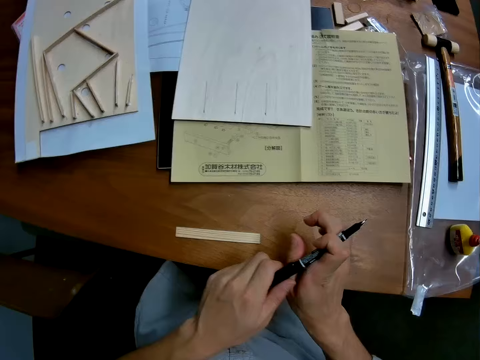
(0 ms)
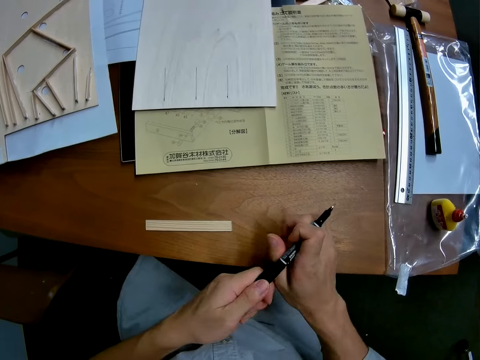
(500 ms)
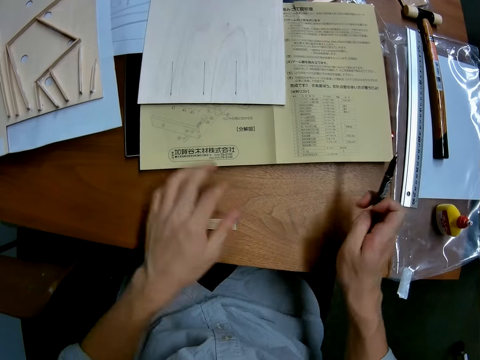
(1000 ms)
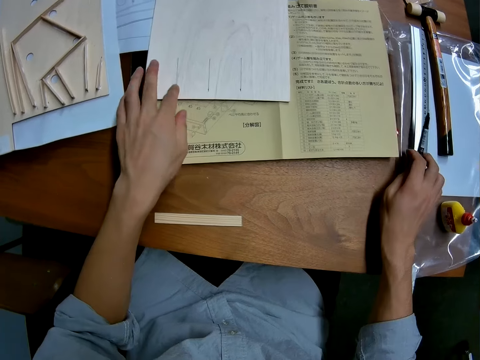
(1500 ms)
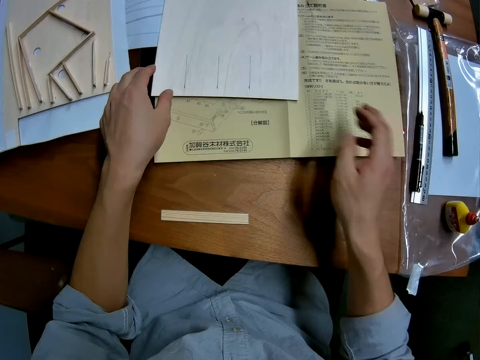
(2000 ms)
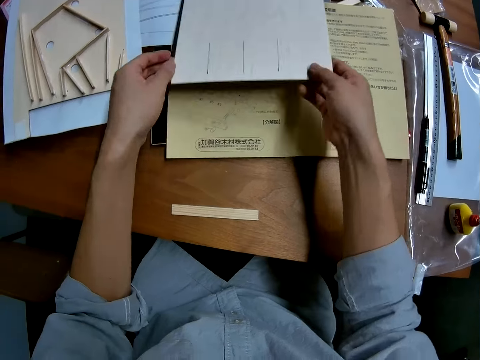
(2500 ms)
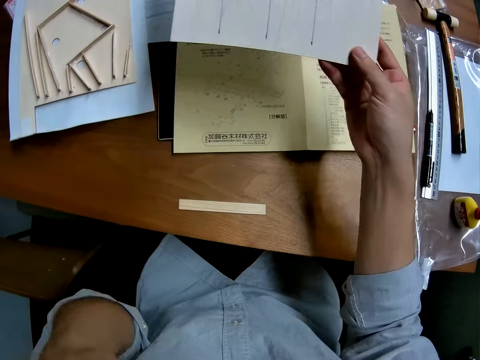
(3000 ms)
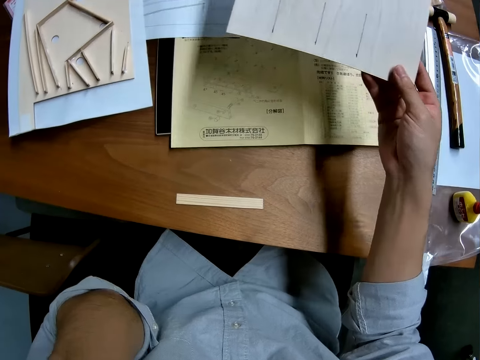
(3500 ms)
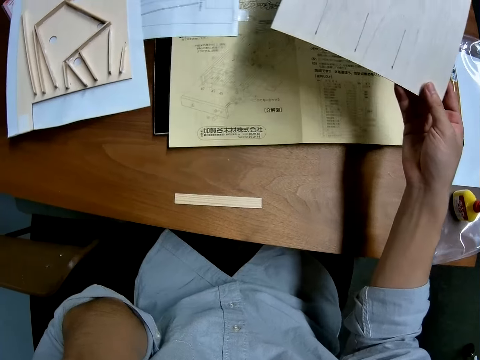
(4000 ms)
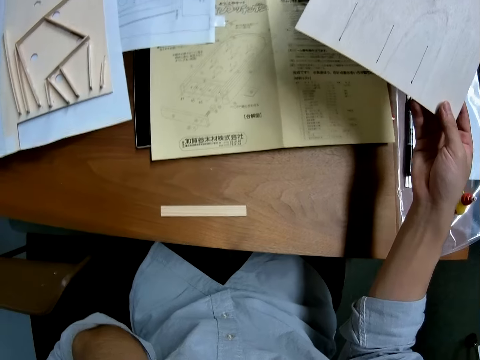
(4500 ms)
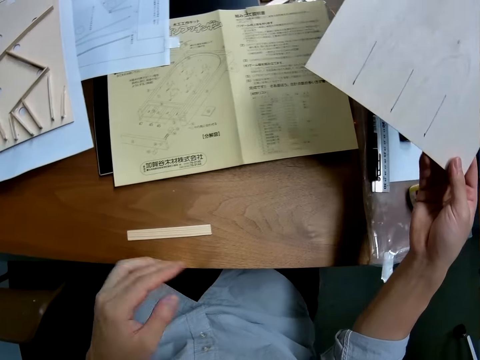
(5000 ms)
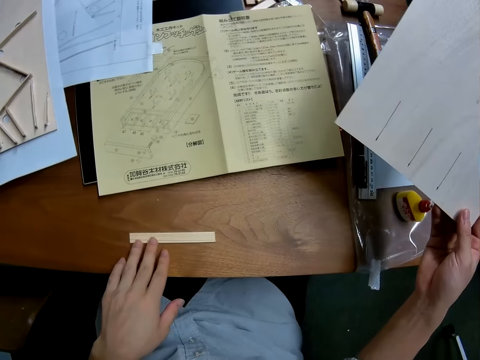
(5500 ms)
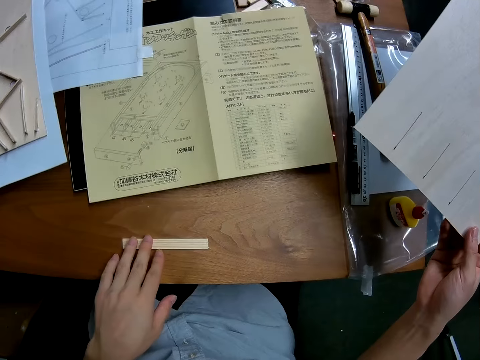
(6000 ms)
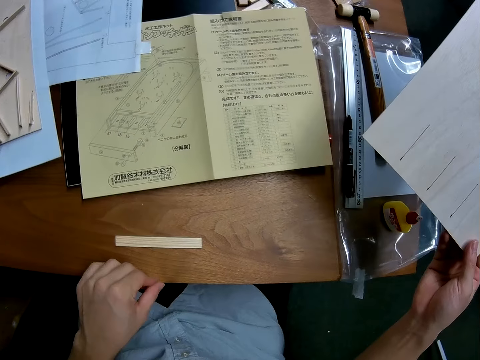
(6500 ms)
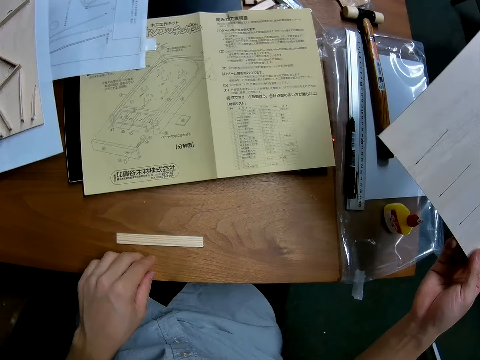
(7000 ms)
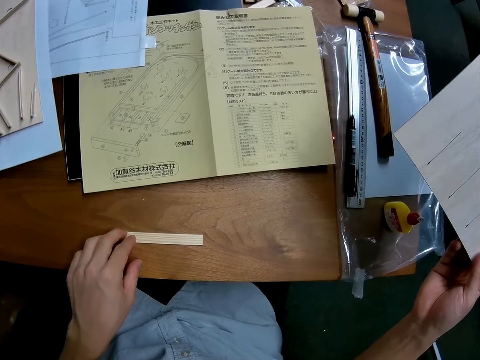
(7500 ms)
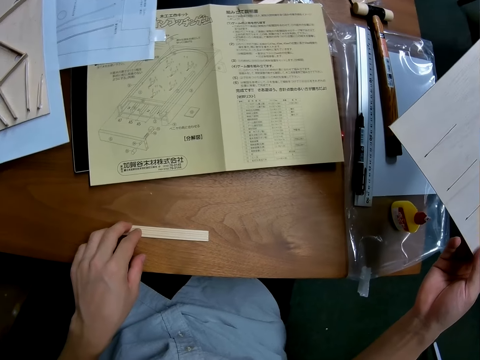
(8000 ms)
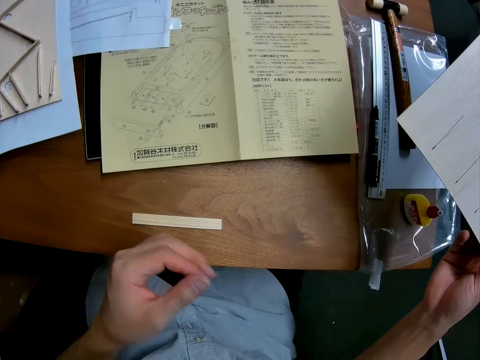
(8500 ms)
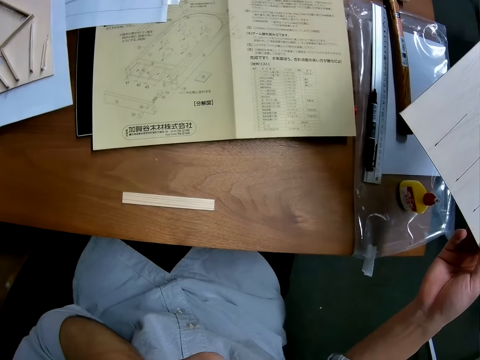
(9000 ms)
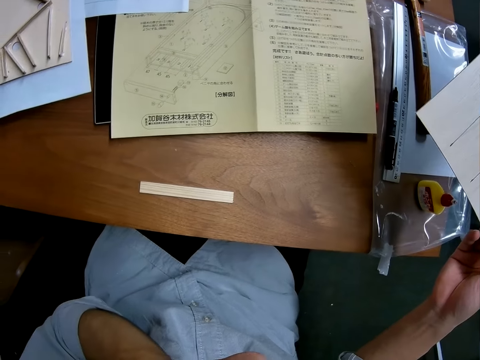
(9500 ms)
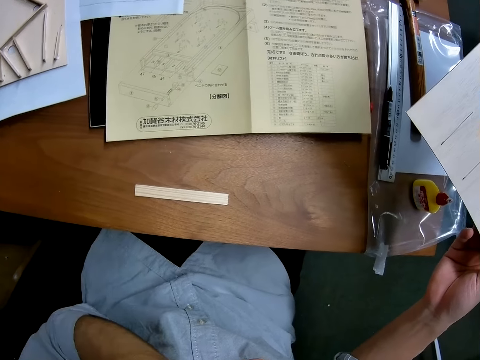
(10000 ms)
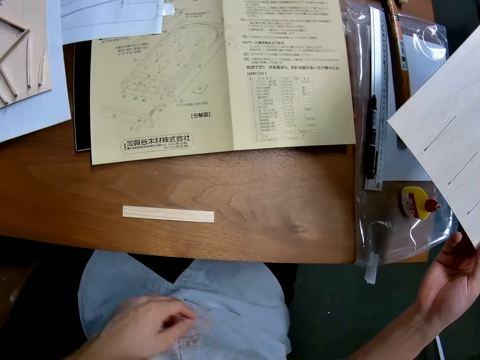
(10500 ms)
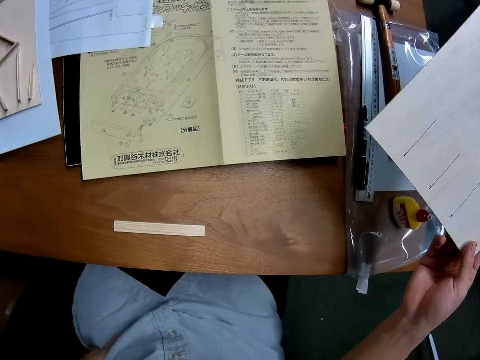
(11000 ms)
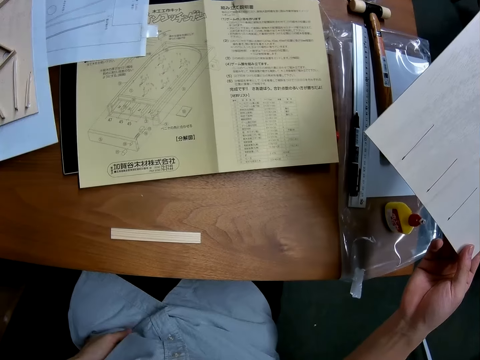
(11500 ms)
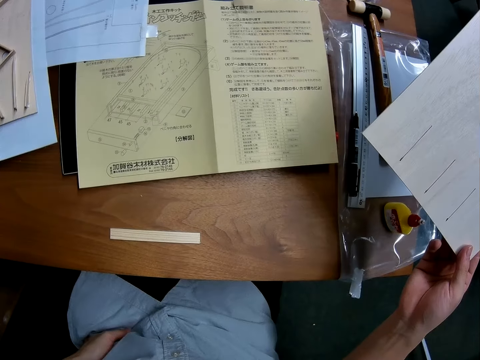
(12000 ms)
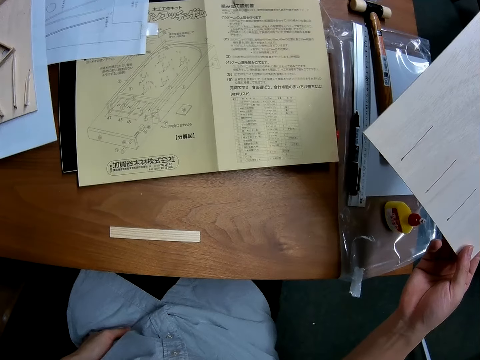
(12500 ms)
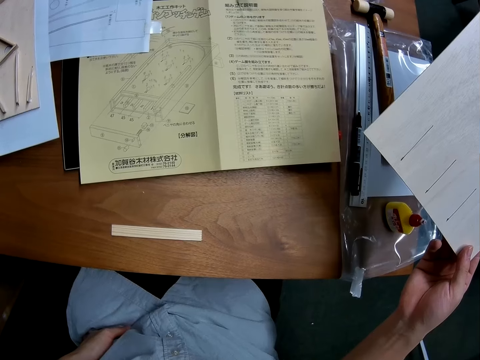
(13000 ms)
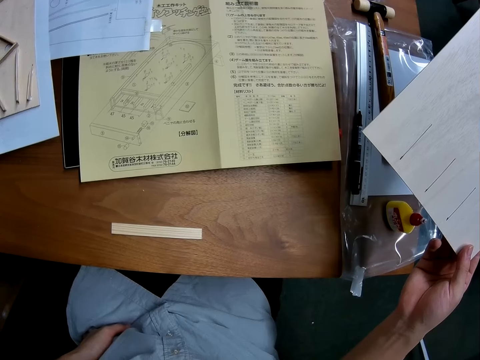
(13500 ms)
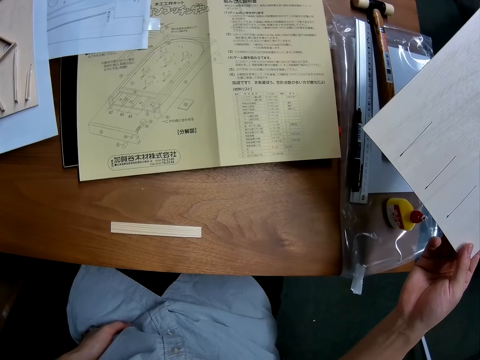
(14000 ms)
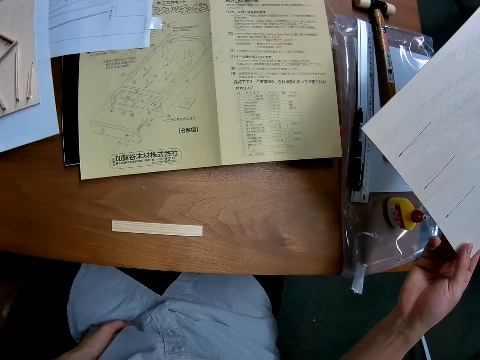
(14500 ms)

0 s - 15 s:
The camera wearer holds a pen. He touches the pen. He passes the pen to the right hand. He touches the manual. He puts the pen on the table. He picks up the model piece. He picks up a paper on the table. He lifts the hand. He touches his face with his left hand. He moves the model piece. He touches a wood on the table. He looks at the manual. He touches the model piece. He touches his face with his left hand. He looks at the manual. He touches the shirt.

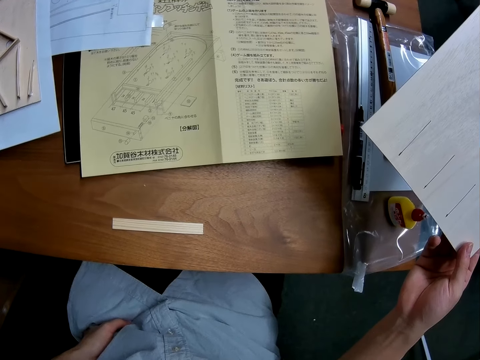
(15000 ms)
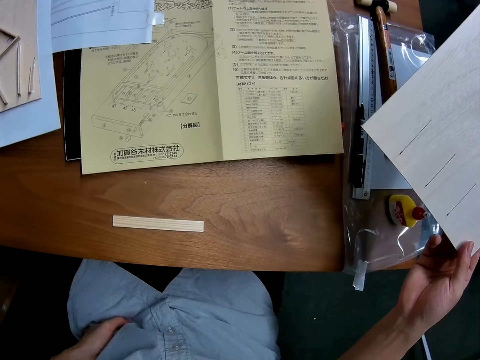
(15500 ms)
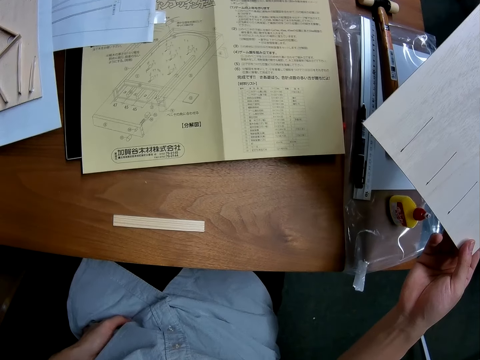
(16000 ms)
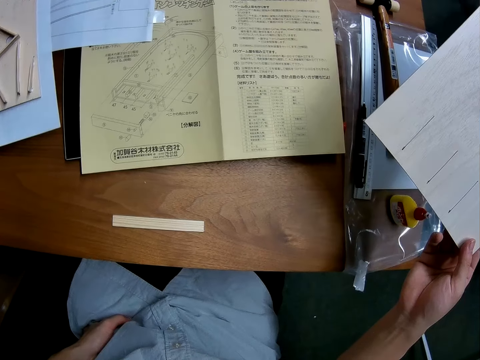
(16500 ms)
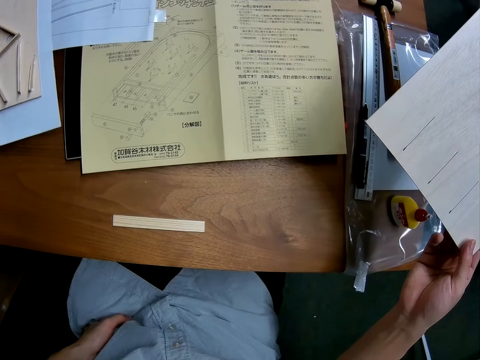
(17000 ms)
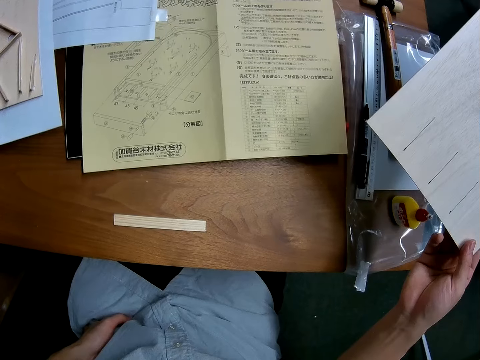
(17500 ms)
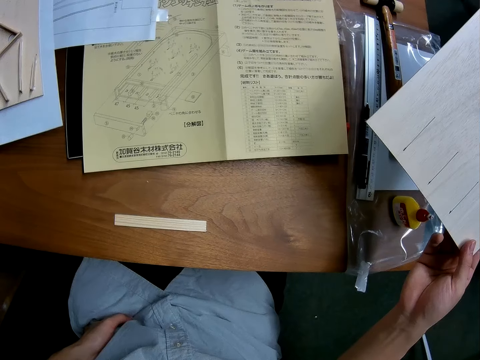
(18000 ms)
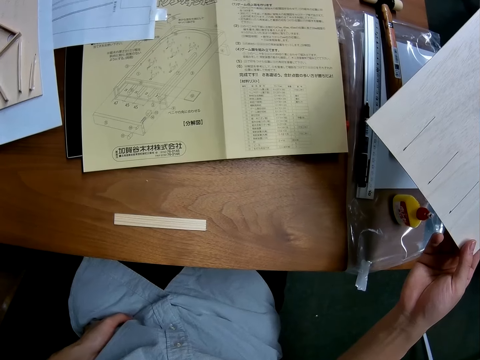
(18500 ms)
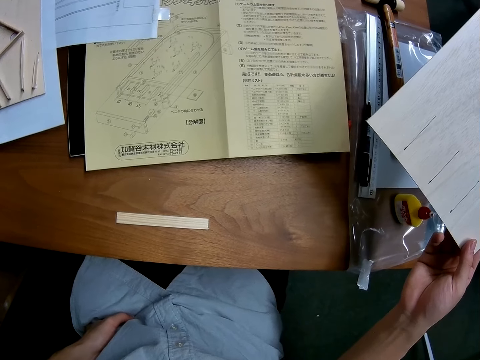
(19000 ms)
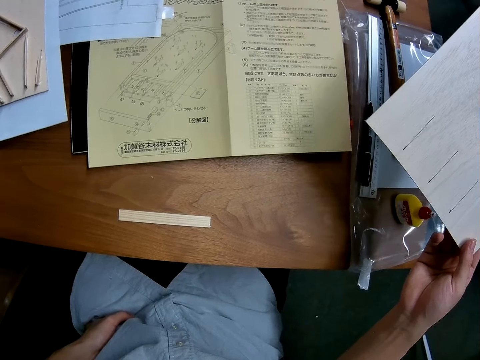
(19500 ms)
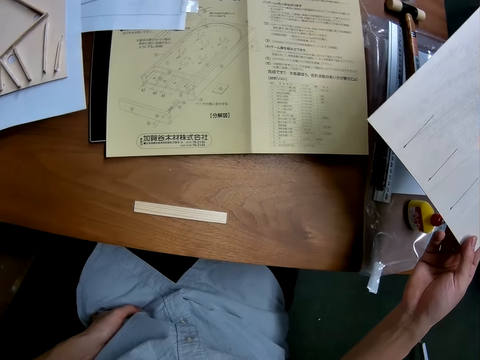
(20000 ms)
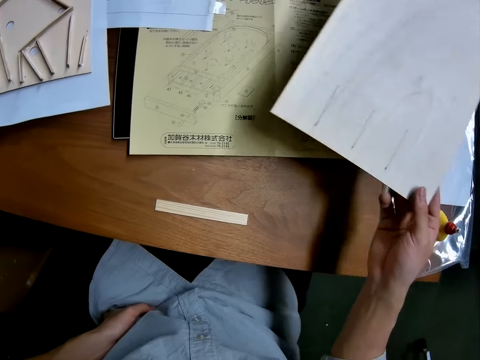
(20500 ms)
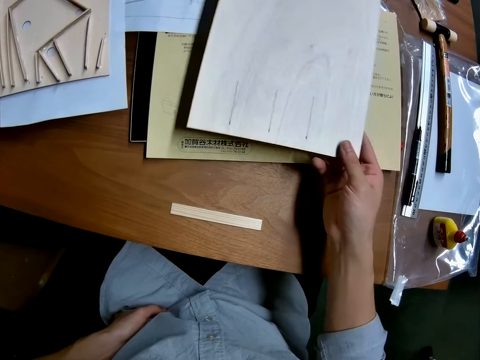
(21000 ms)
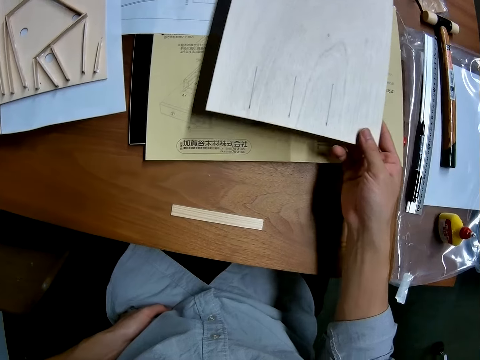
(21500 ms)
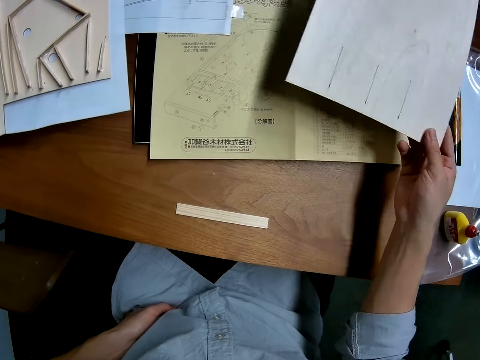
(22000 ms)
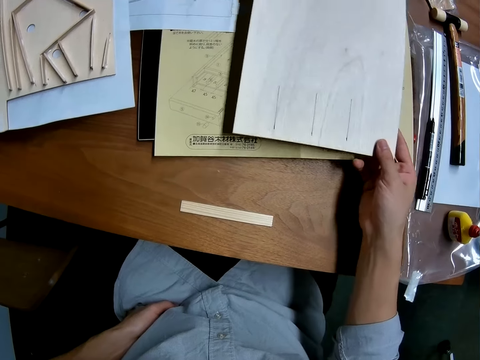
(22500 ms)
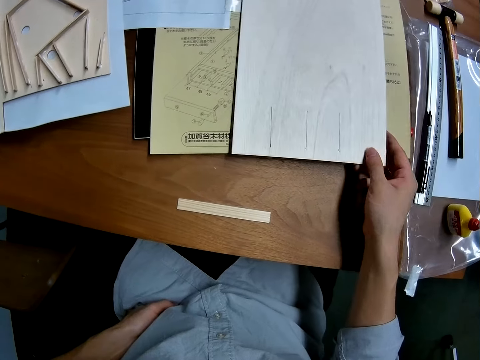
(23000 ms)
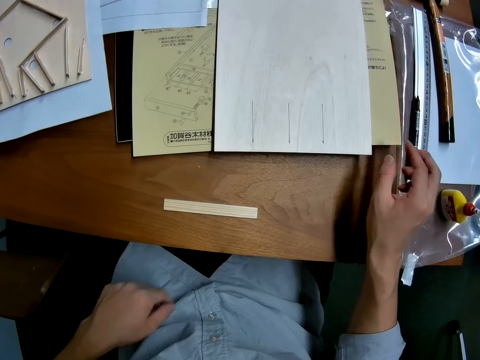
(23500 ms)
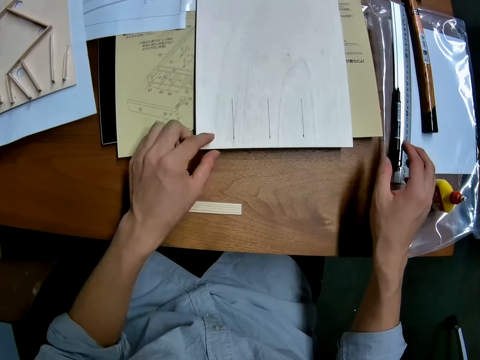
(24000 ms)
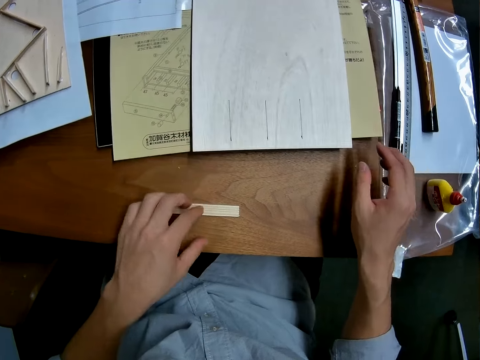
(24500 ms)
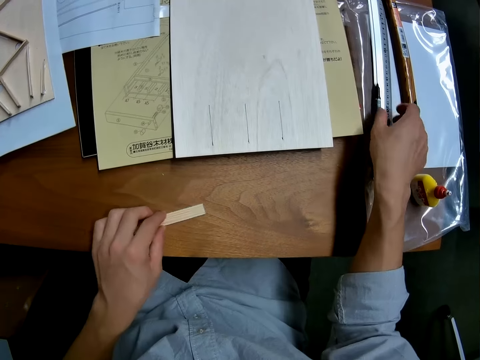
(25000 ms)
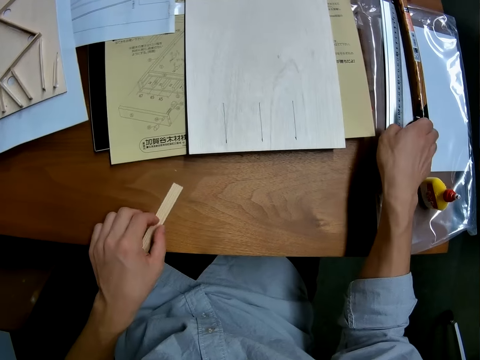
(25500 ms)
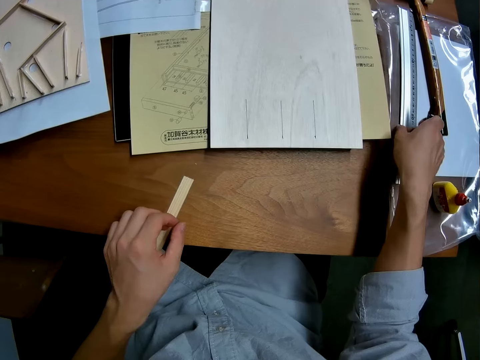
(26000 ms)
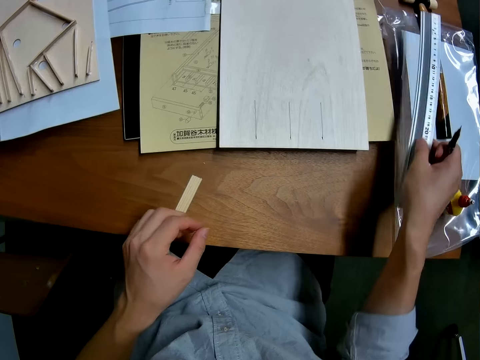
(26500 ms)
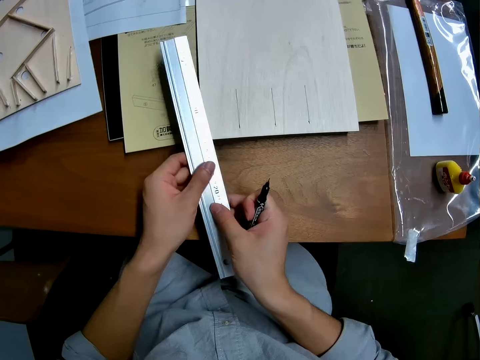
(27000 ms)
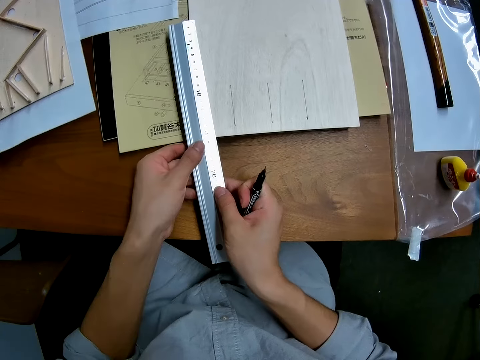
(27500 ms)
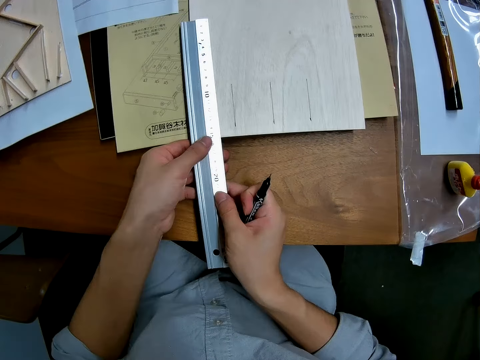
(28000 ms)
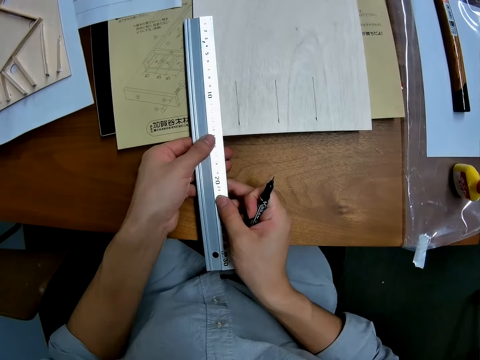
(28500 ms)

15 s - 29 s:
The camera wearer puts the model piece on the manual. She drops the paper on the table. She touches the model piece and moves the model piece. She picks up the pen from the table with her right hand. She picks up the ruler from the table with her right hand. She passes the ruler from her right hand to her left hand. She puts the ruler on the model piece.
